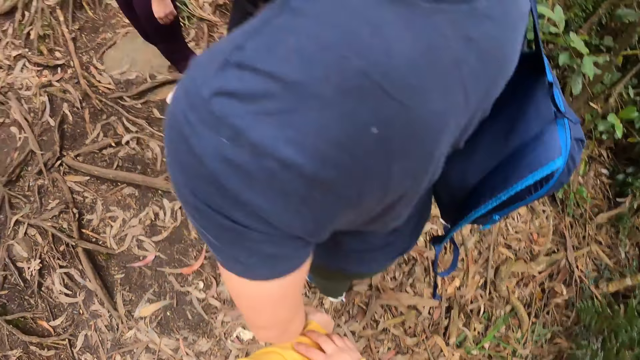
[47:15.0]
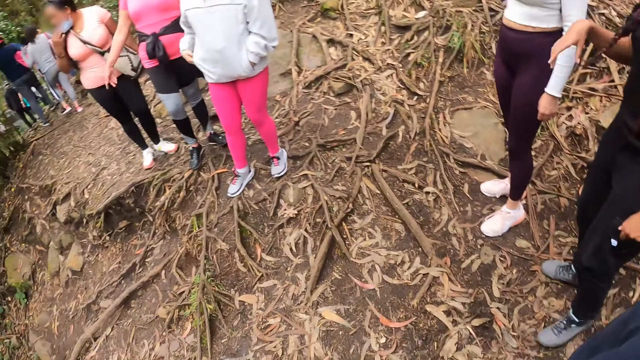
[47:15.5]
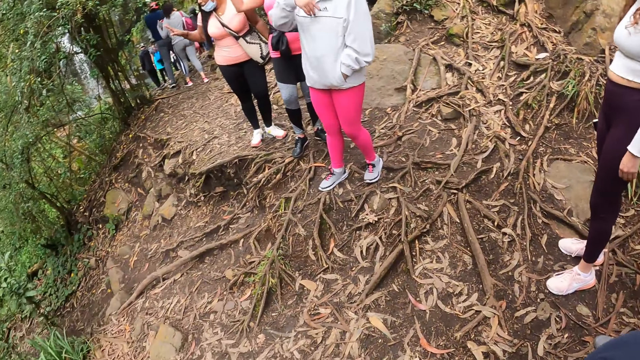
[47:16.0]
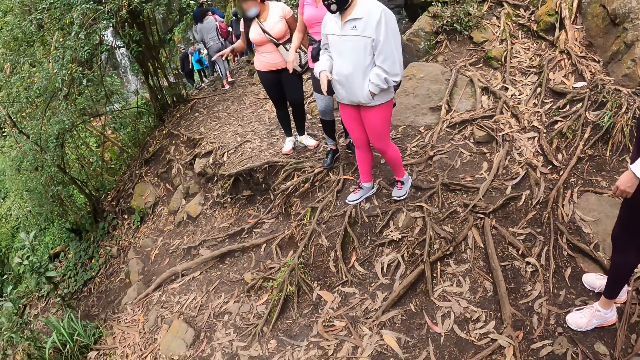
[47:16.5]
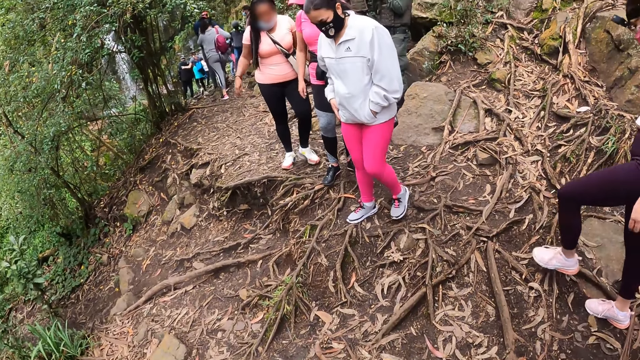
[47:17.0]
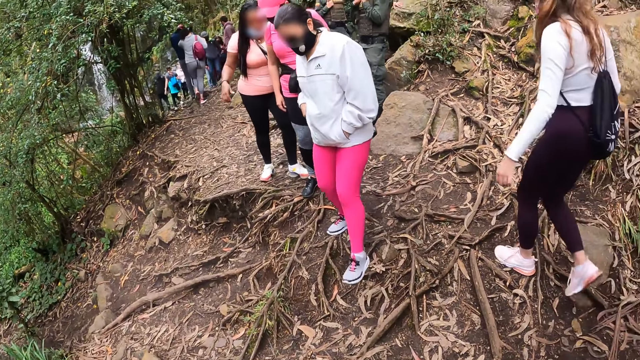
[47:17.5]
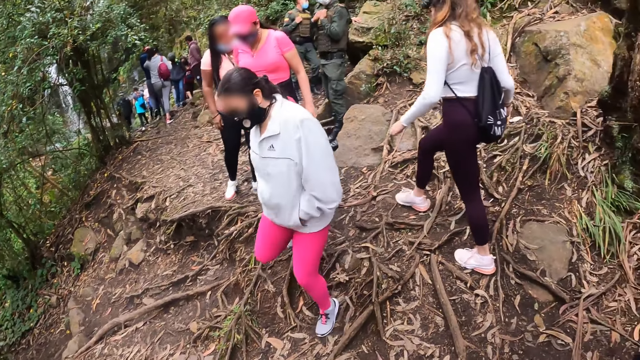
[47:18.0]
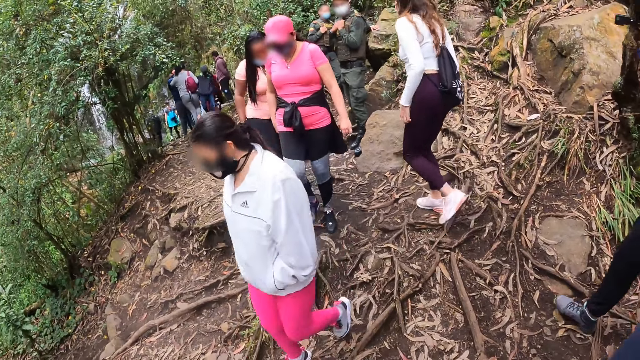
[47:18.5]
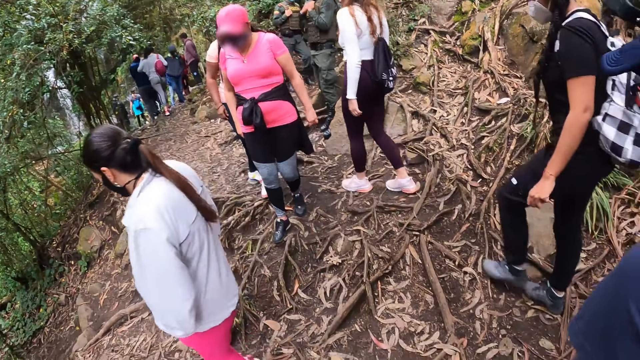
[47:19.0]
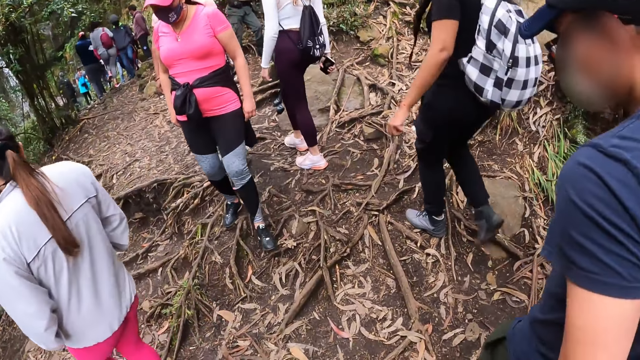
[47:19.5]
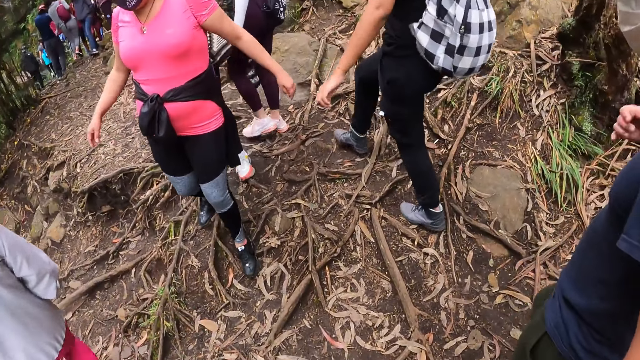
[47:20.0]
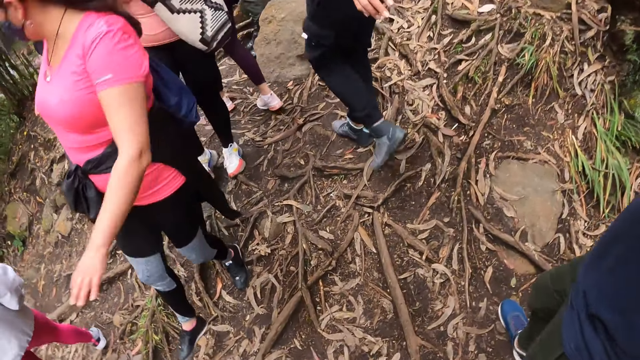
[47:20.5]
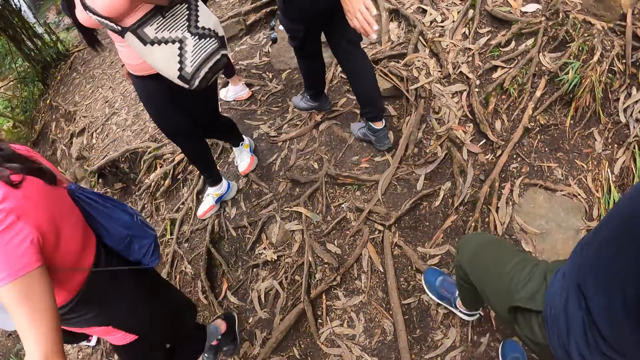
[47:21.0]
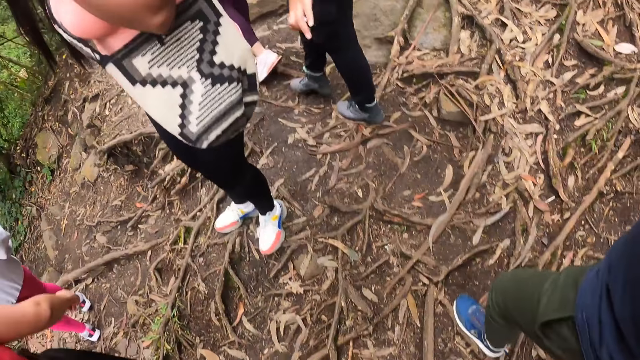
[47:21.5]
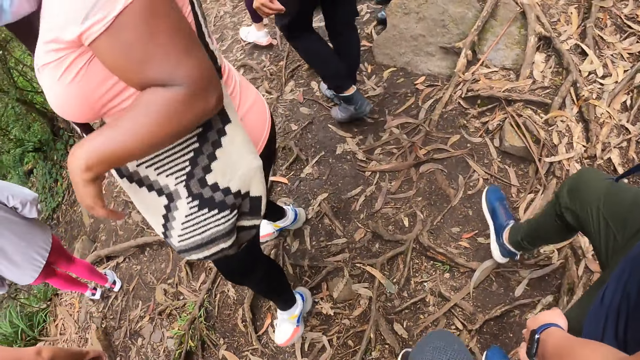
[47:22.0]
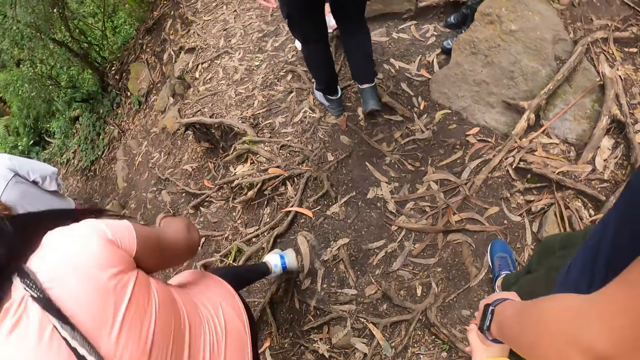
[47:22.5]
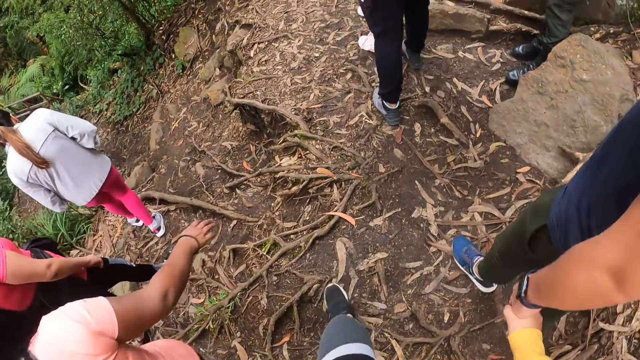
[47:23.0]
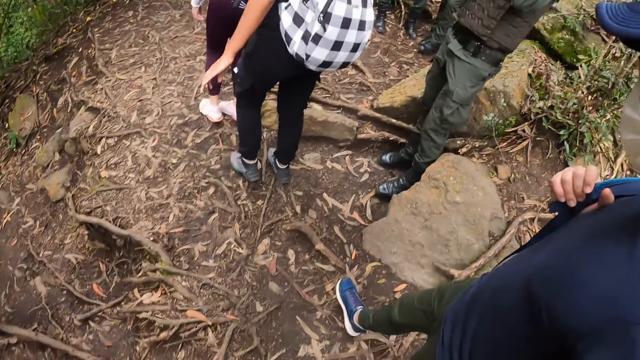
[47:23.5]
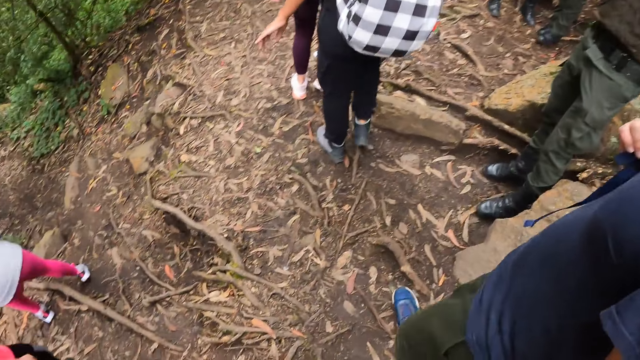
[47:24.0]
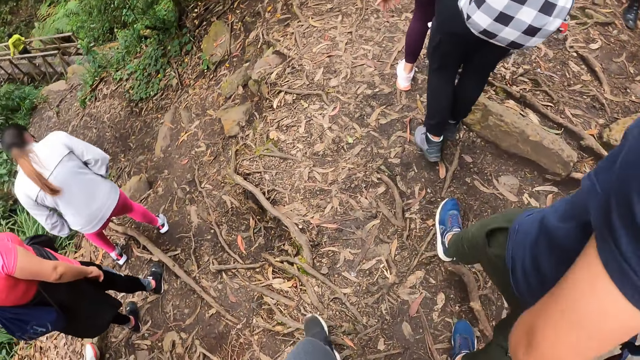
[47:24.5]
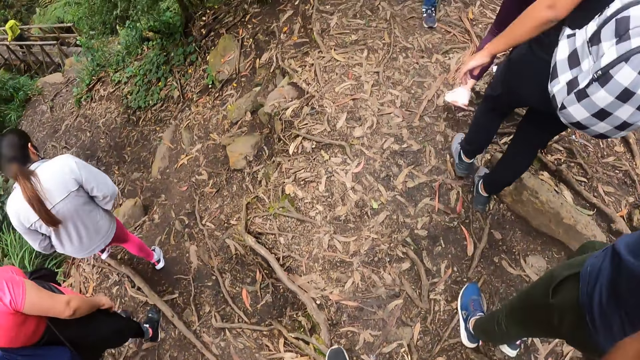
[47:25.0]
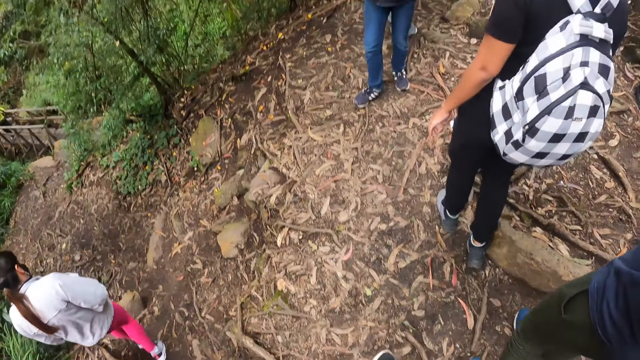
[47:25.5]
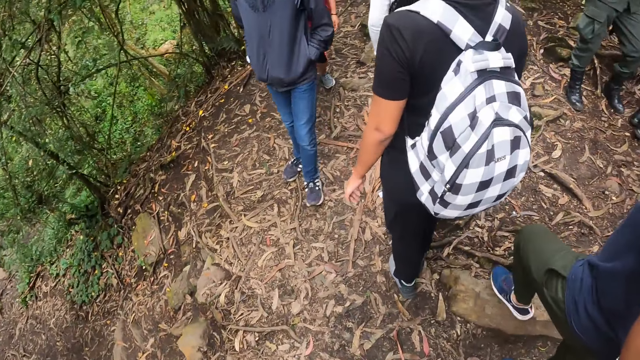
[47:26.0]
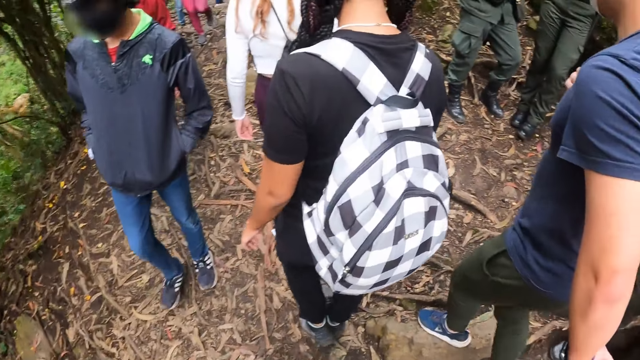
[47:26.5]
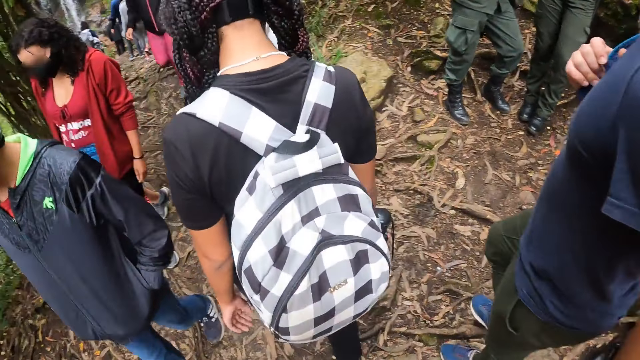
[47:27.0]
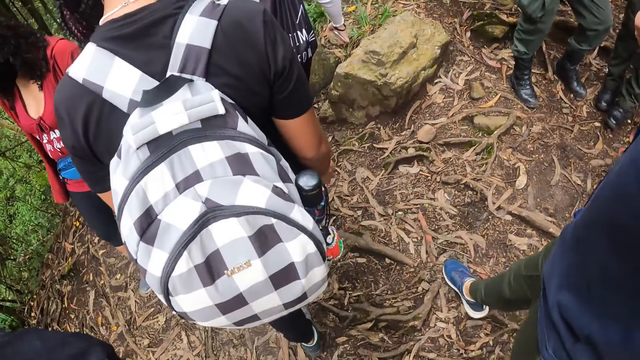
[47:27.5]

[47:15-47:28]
The camera wearer holds the left hand and looks around. A person and another person move the right hands. A third person walks on the compound. The first person walks past the camera wearer. The camera wearer walks on the field with the group of people. A fourth person is ahead of the camera wearer. The fourth person holds the camera wearer's hand. The camera wearer walks with the fourth person.

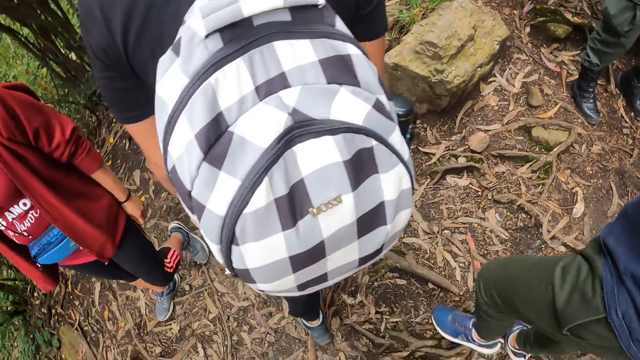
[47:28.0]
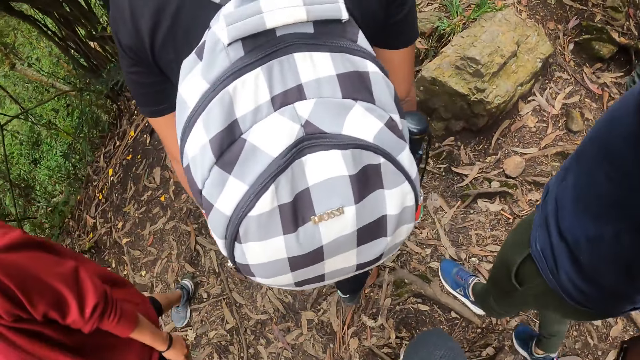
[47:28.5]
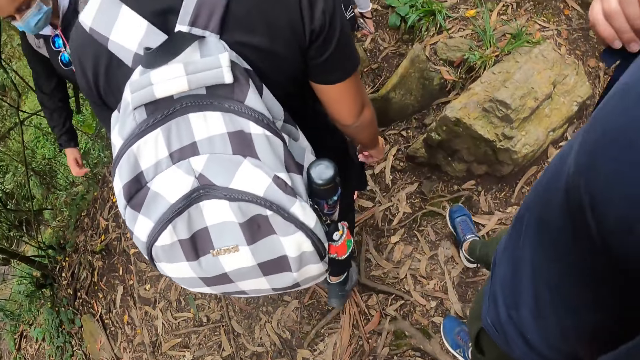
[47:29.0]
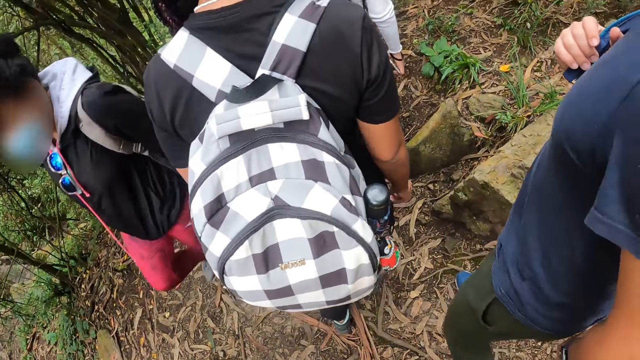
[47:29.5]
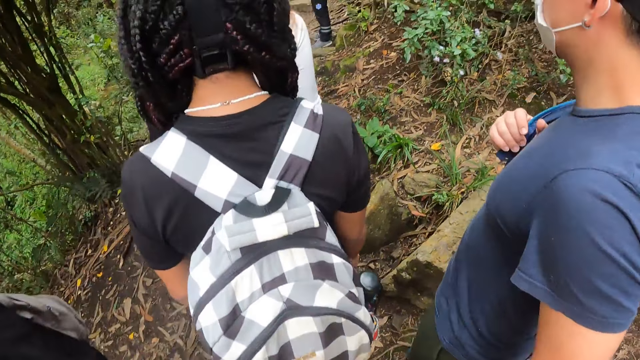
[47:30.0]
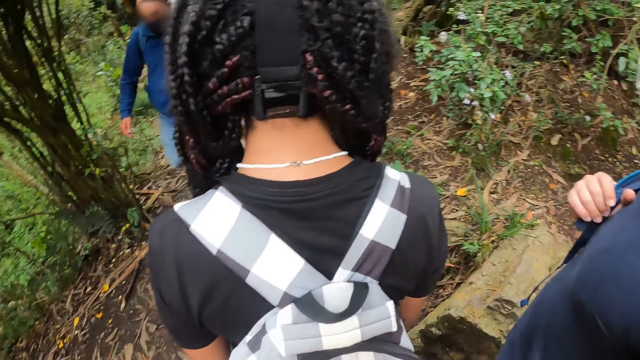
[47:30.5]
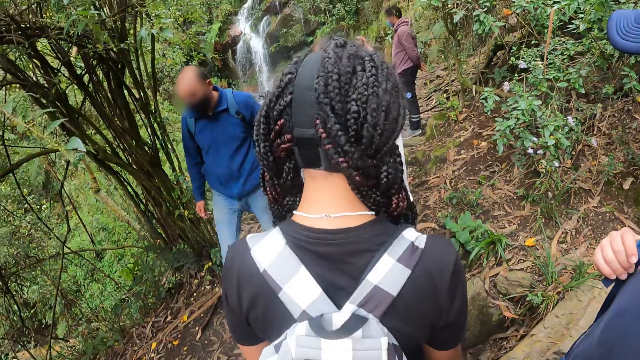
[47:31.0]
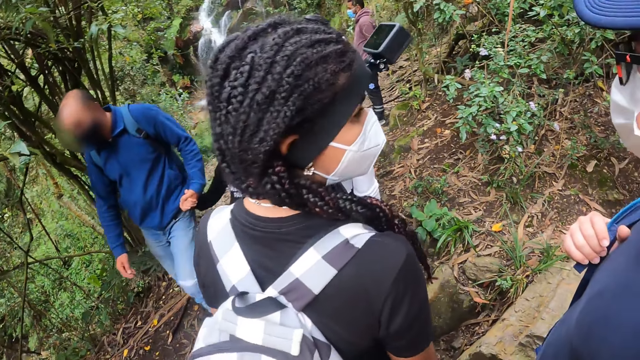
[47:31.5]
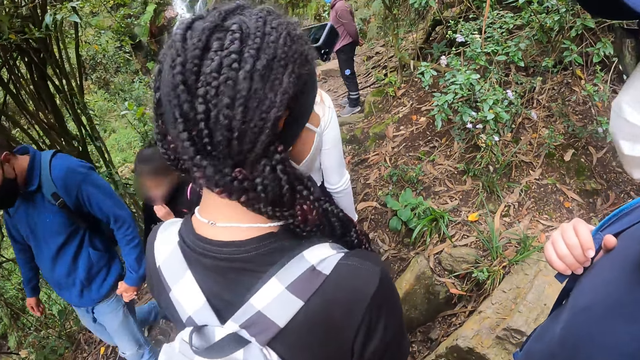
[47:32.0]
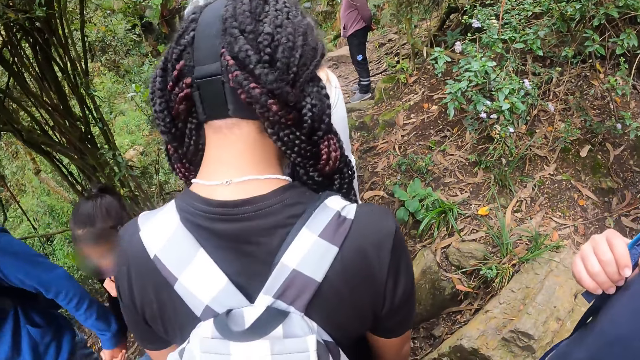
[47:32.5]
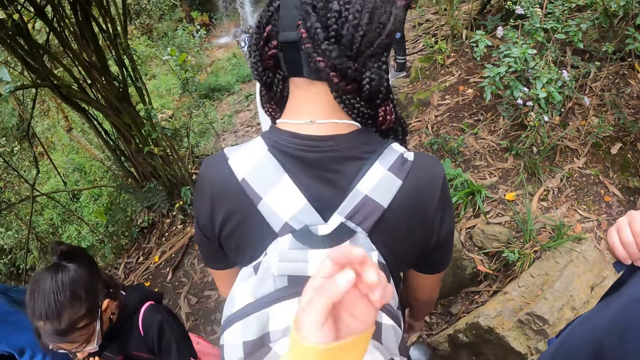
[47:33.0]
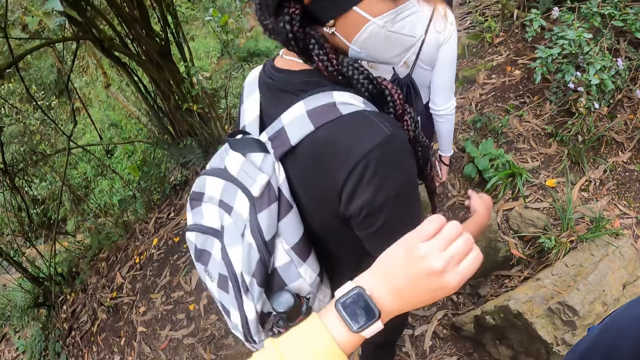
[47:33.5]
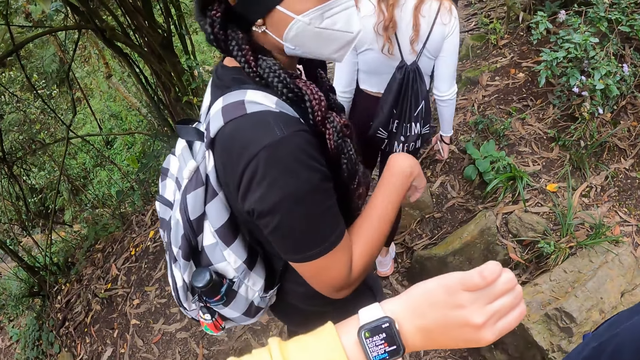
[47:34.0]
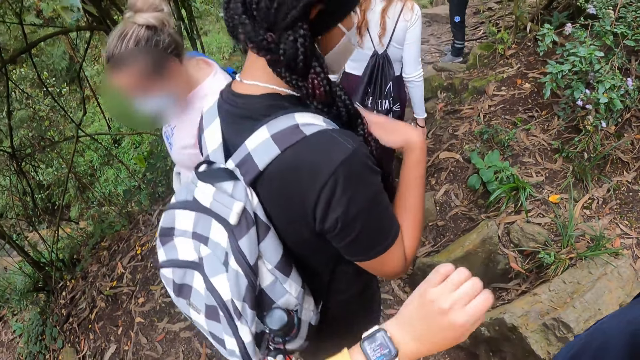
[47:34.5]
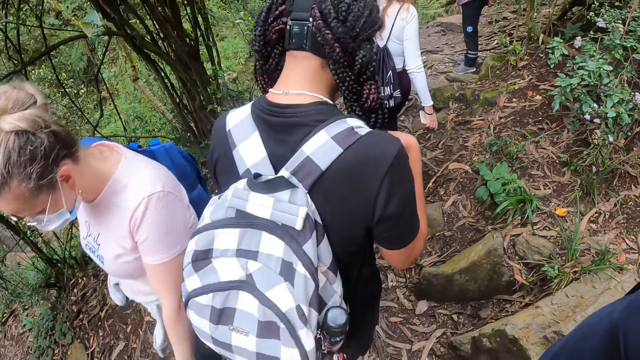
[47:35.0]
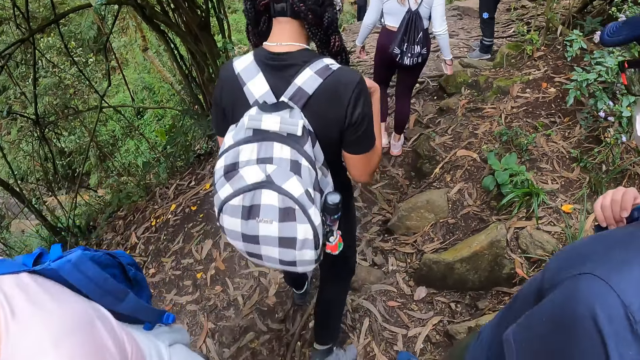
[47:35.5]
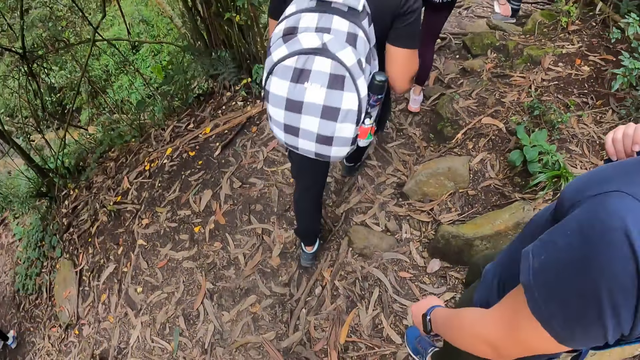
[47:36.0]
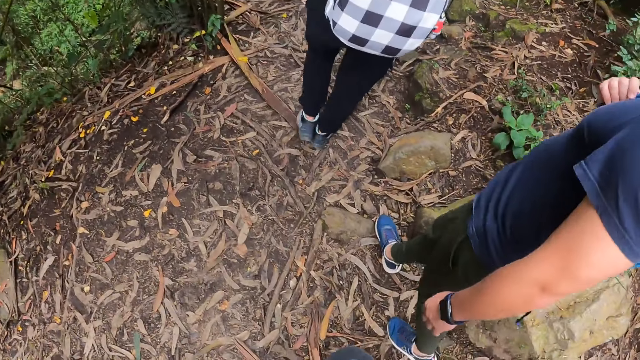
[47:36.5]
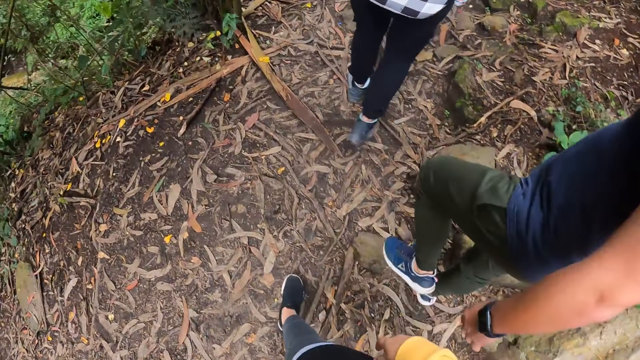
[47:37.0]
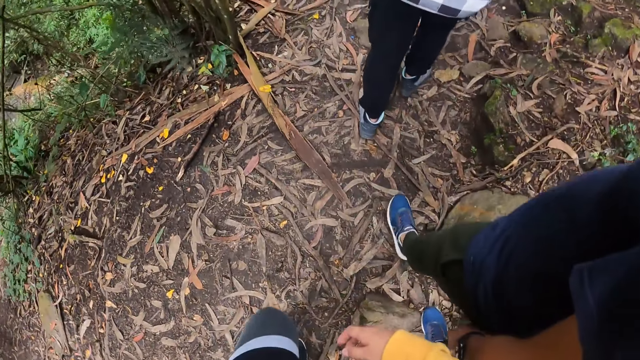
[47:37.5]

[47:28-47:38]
A person looks at another person. The camera wearer raises the left hand and looks at the watch. The first person moves the right hand. A third person walks past the camera wearer. The camera wearer moves the right hand and walks beside the second person.
